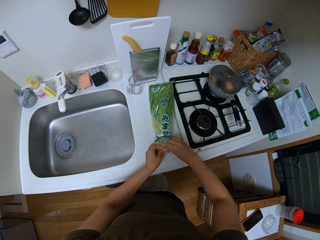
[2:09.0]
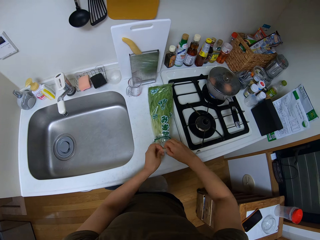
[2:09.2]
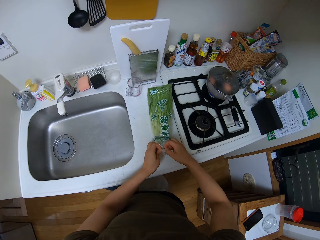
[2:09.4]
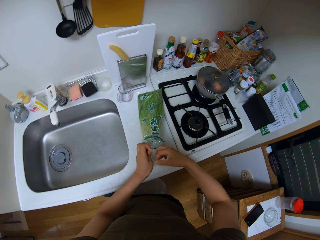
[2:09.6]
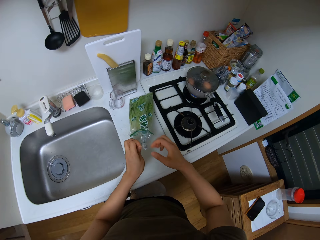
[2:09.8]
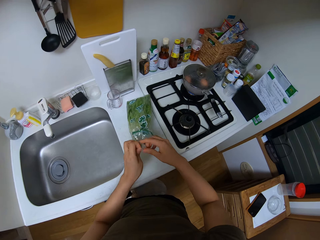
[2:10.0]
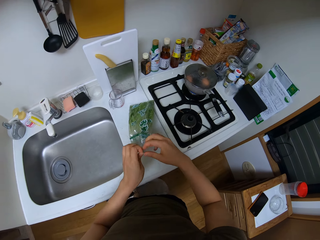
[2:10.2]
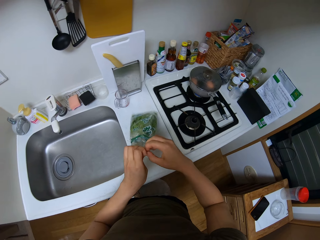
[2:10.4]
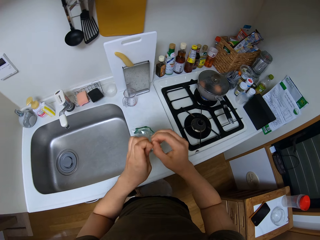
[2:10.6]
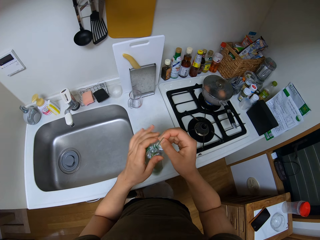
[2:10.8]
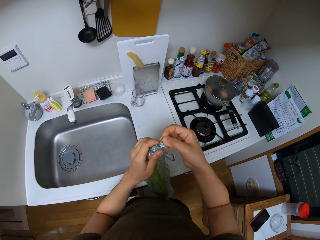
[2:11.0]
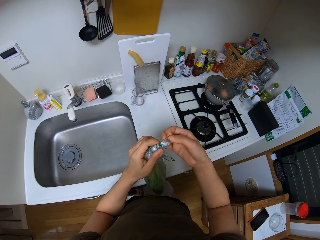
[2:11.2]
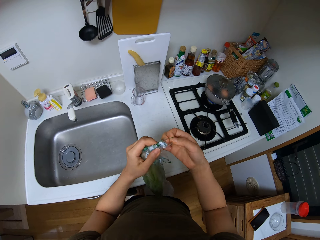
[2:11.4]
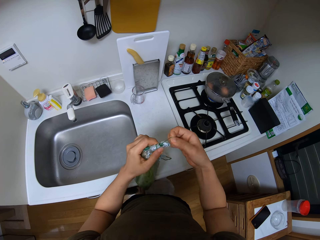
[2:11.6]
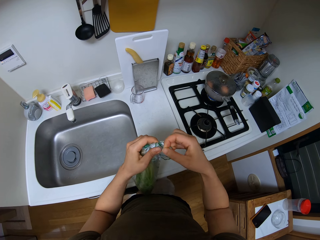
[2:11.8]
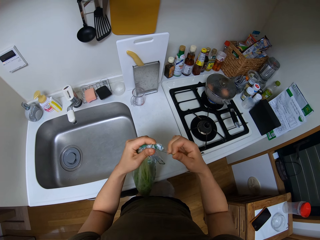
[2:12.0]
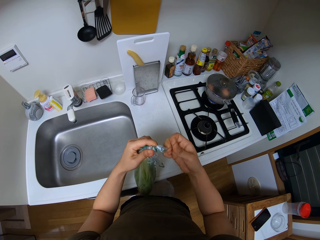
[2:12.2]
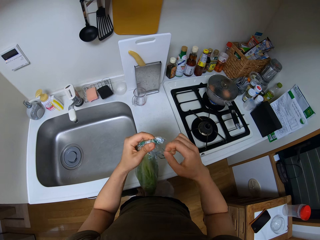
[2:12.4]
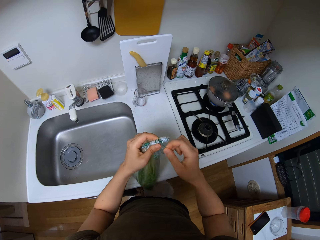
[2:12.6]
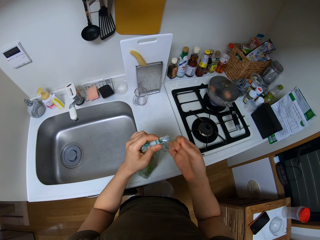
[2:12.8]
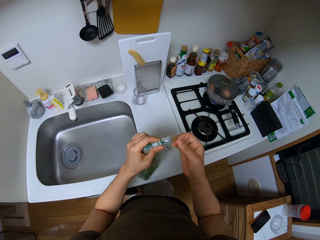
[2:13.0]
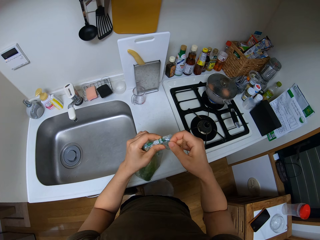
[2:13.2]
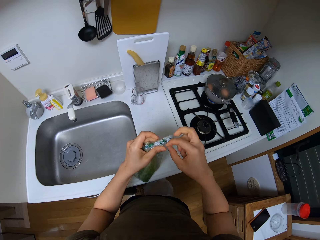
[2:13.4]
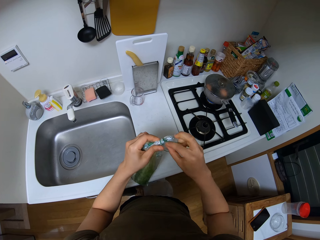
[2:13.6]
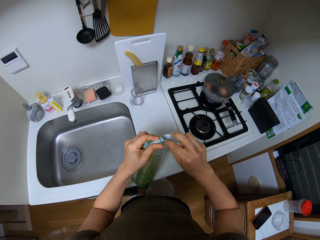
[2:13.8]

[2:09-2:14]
The camera wearer unwraps the packet.

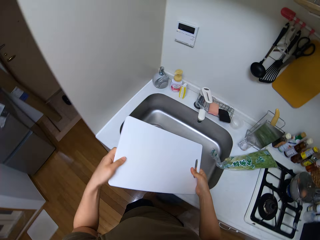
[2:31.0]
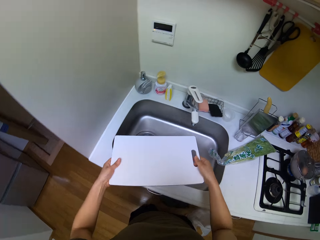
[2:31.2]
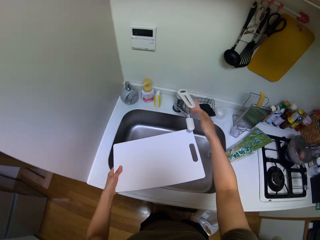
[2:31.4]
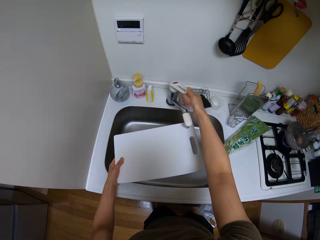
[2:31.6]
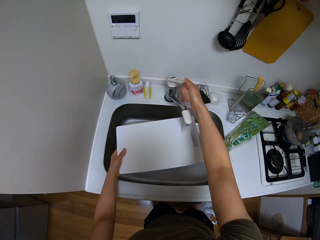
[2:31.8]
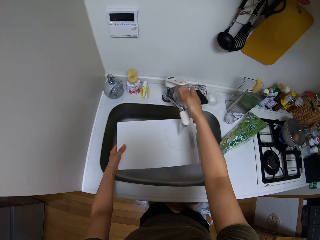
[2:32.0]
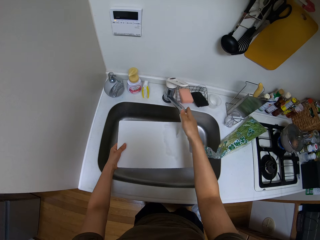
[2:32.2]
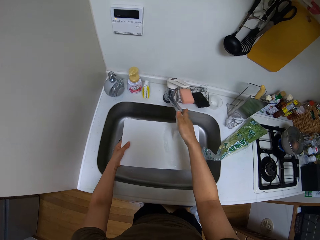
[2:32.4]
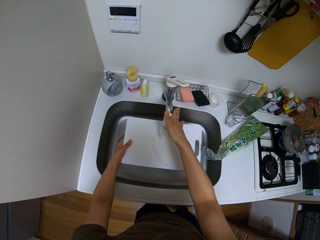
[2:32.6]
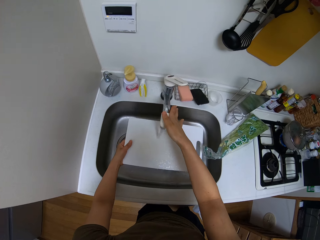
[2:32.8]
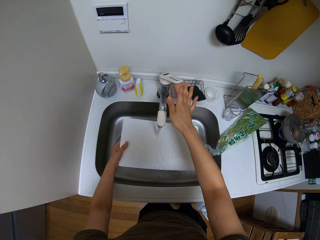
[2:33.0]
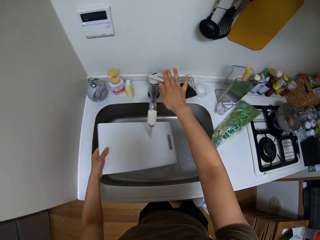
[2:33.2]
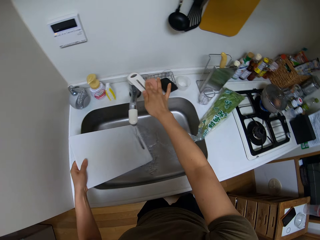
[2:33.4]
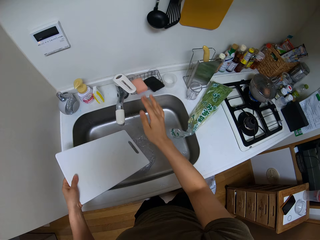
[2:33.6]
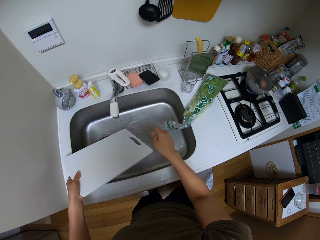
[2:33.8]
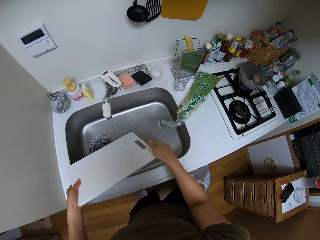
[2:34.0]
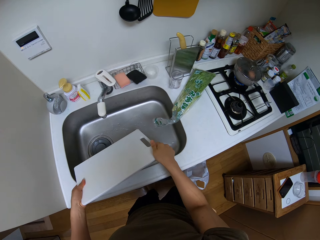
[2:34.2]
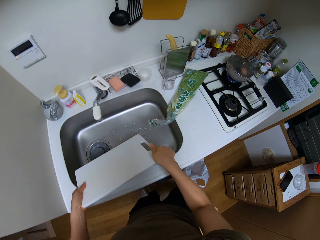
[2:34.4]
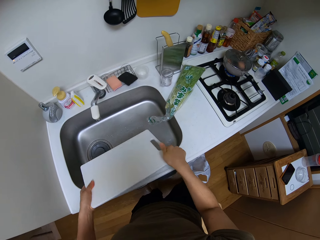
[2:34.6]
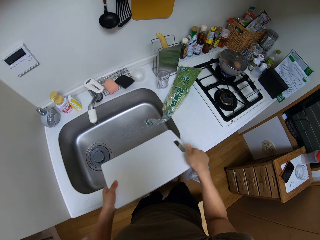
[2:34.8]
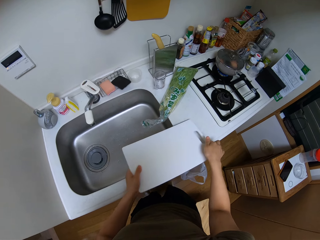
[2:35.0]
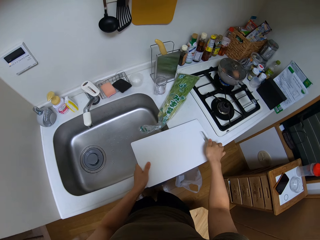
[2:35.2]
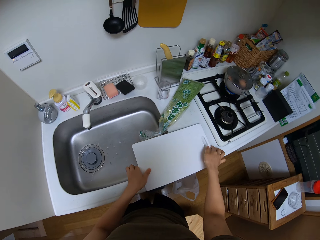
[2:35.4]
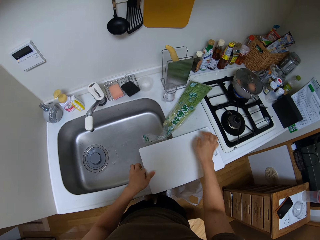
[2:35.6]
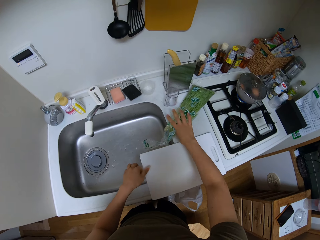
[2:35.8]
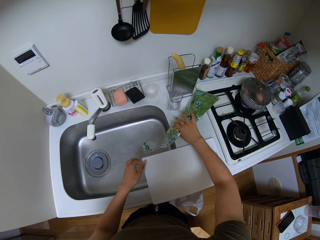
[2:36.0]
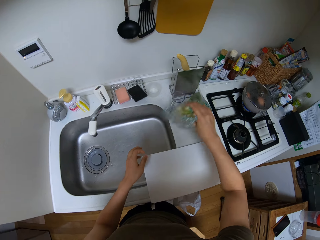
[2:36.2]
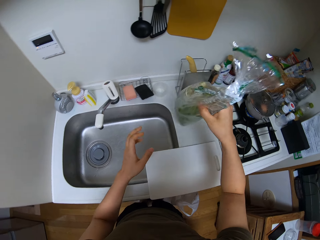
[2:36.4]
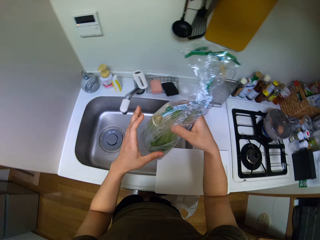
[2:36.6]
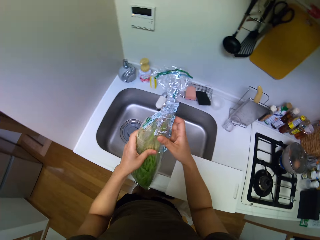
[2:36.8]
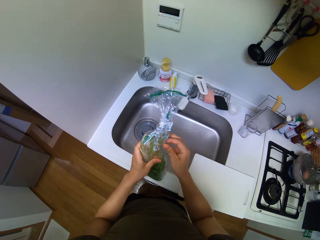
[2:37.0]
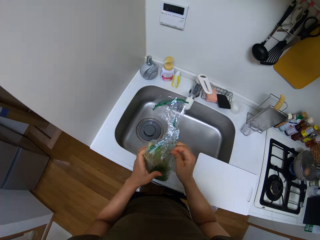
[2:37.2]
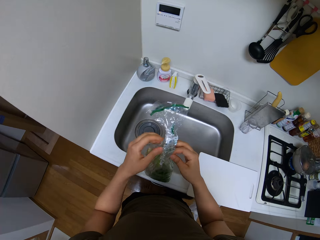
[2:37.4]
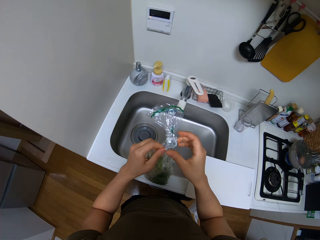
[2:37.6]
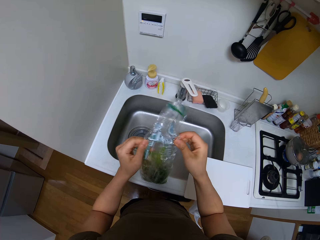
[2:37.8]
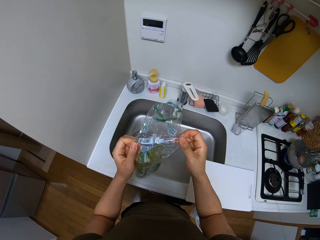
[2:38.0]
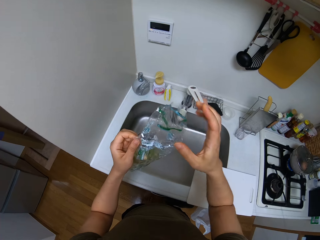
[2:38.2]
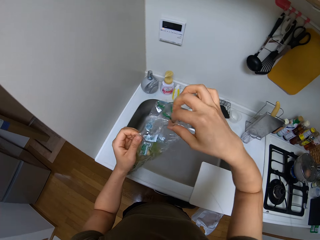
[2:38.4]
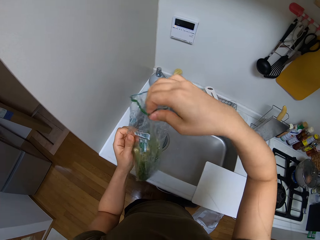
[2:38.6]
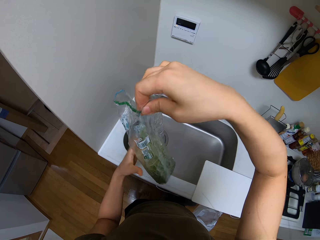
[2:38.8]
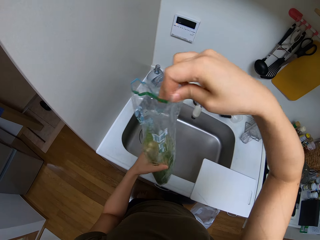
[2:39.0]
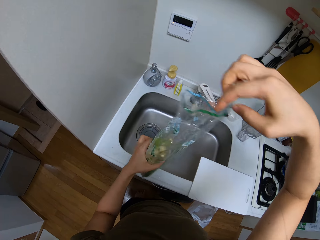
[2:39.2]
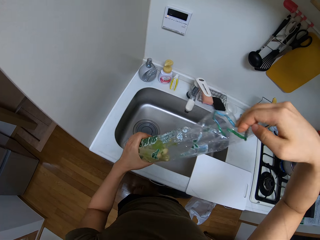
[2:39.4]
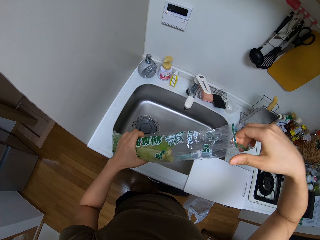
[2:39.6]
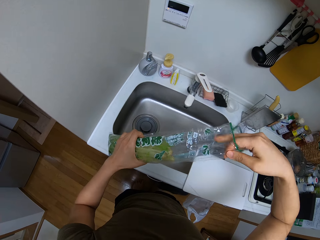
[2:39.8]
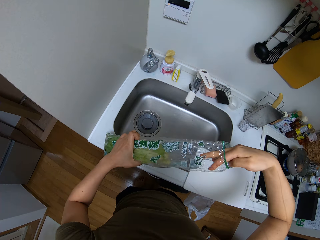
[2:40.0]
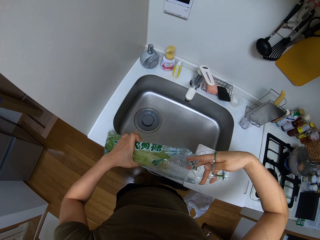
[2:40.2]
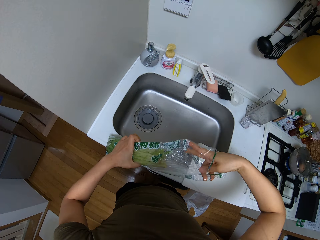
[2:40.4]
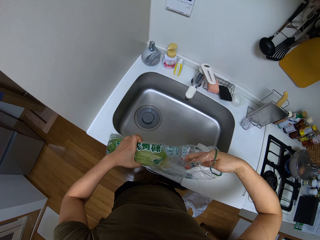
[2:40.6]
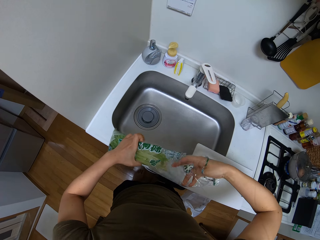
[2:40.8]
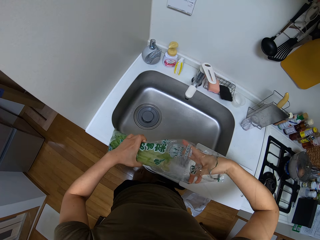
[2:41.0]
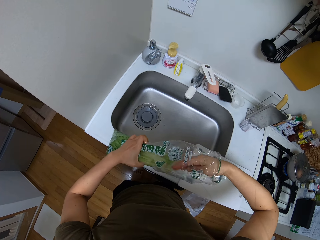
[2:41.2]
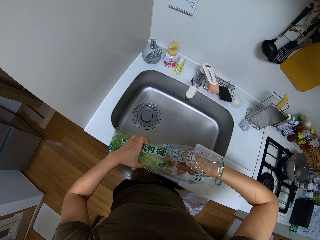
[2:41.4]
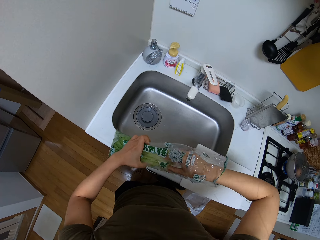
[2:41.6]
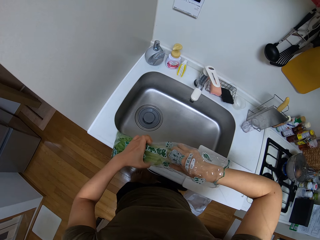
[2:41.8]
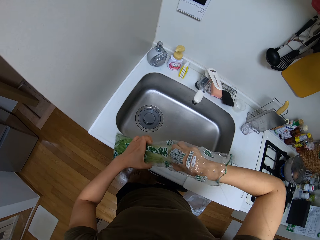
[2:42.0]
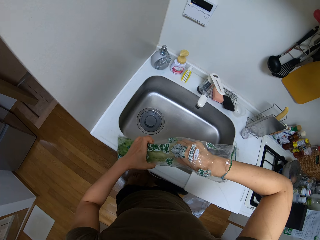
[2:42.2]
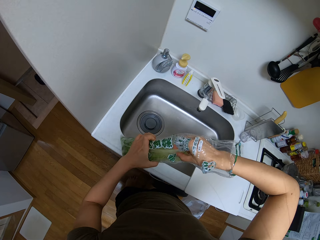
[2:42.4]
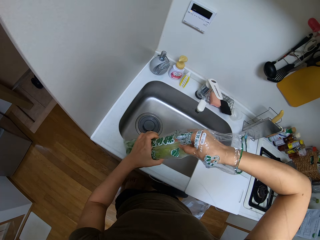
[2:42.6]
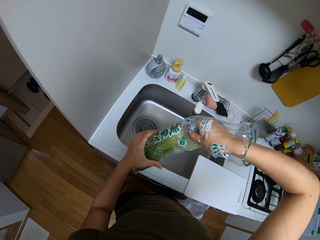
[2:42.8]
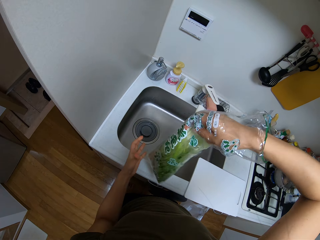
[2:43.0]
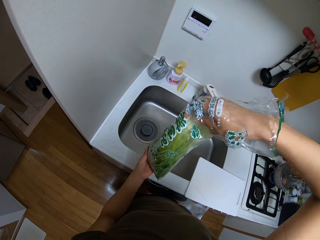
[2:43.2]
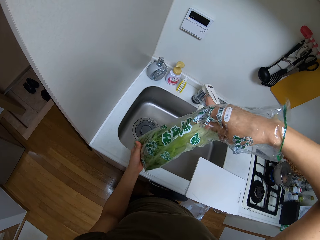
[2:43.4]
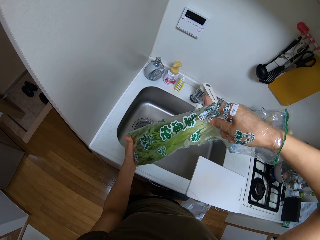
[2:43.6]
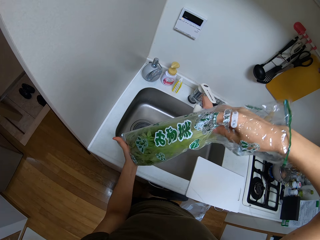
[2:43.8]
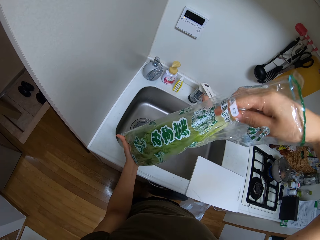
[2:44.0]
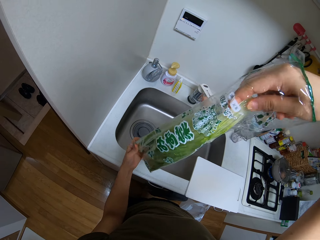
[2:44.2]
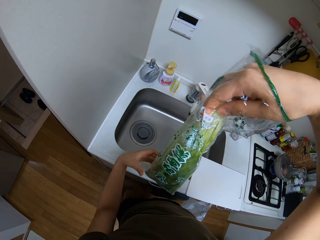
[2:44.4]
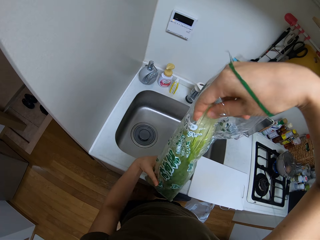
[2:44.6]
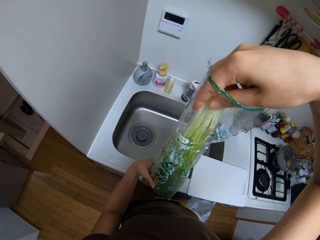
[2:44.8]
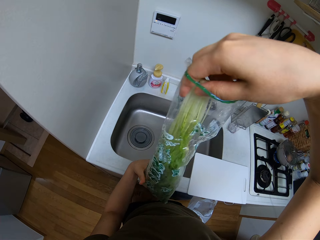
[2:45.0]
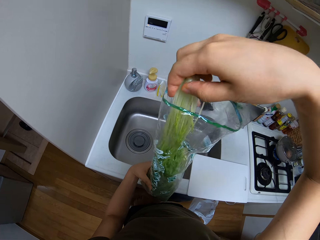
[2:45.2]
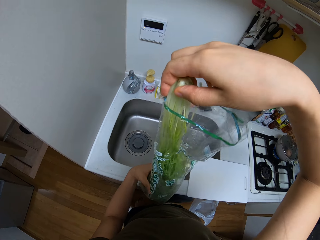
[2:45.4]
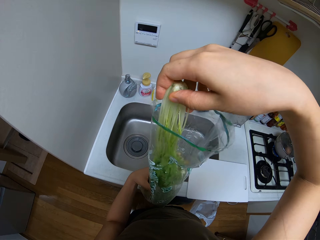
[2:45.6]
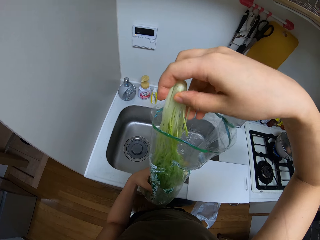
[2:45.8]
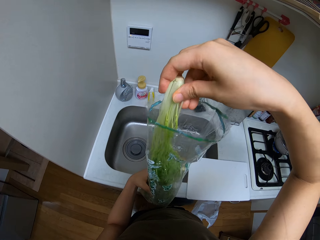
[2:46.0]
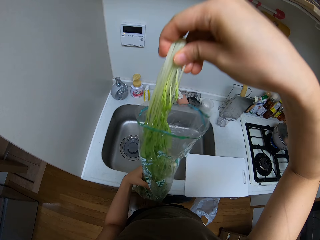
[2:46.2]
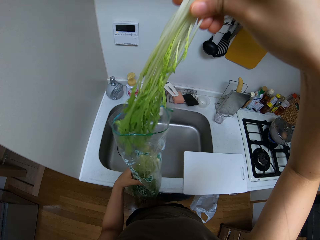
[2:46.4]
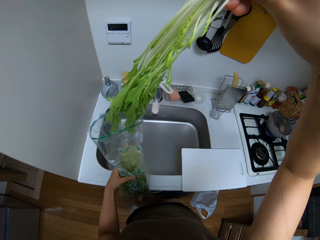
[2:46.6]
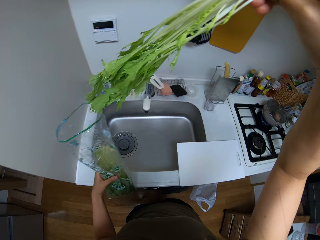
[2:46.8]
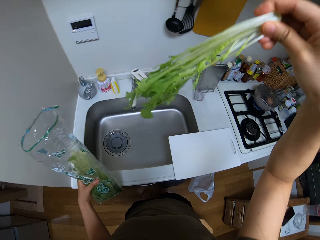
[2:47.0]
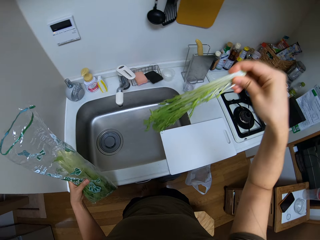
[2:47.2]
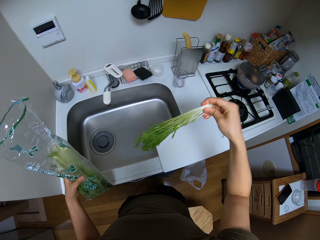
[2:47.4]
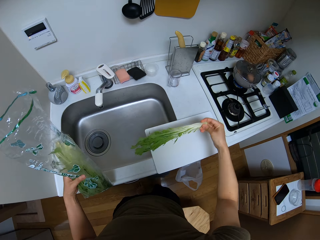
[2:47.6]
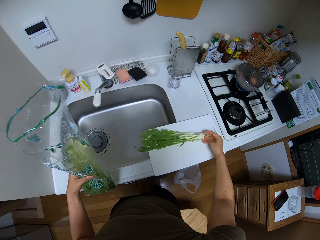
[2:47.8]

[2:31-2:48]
The camera wearer opens the tap. They rinse the chopping board. They hold the tap. They push a faucet. They close the tap. They put the chopping board on the kitchen counter. They pick up the packet of vegetables. They hold the packet. They lift the packet. They unfold the packet. They pick a vegetable from the packet.
